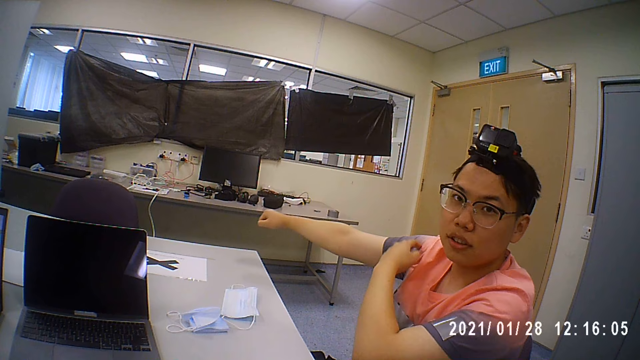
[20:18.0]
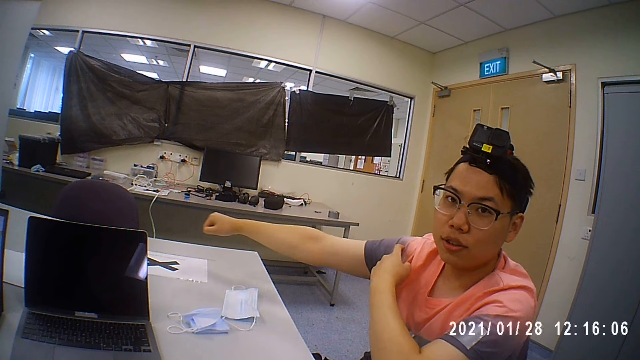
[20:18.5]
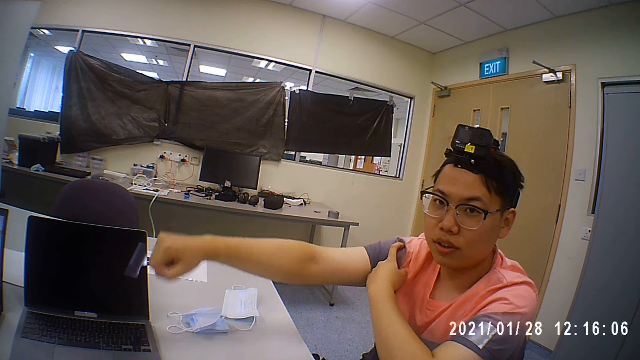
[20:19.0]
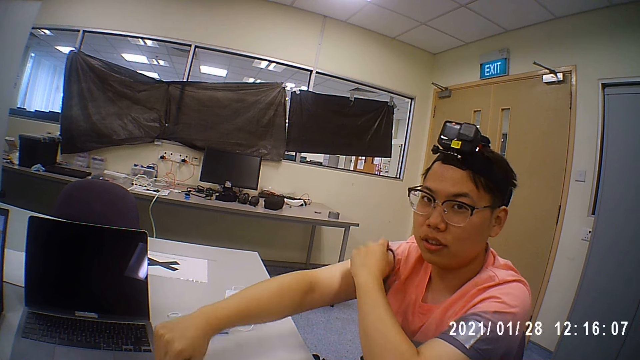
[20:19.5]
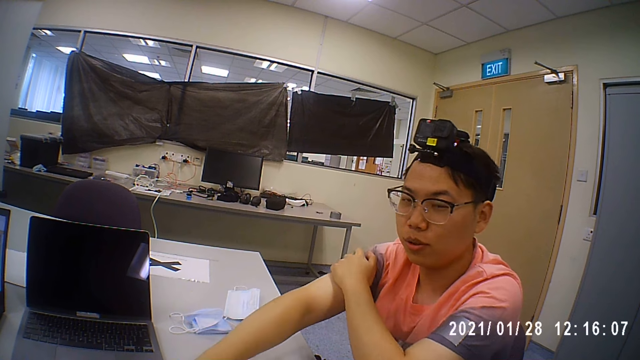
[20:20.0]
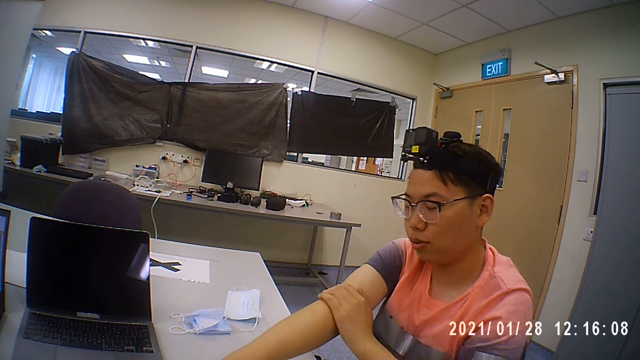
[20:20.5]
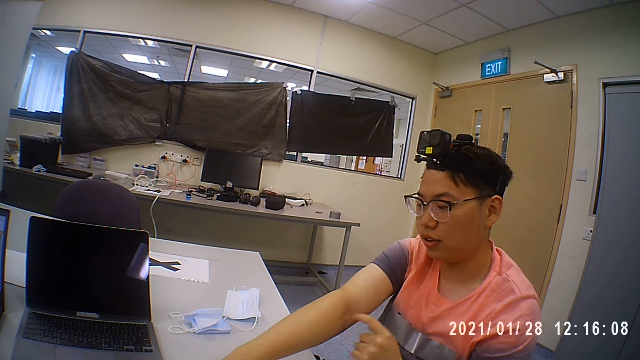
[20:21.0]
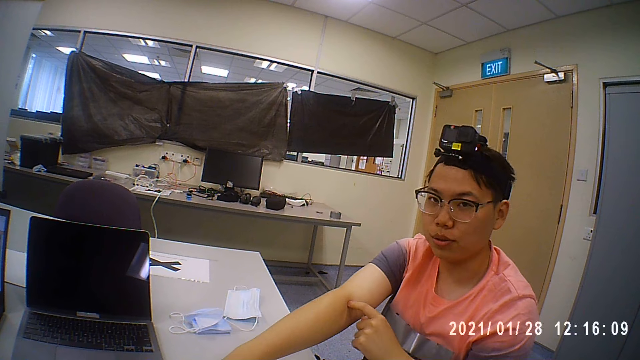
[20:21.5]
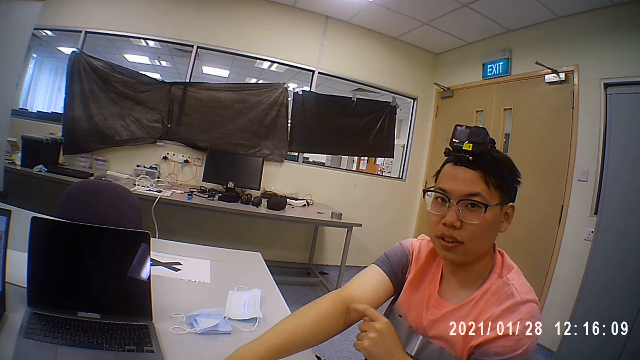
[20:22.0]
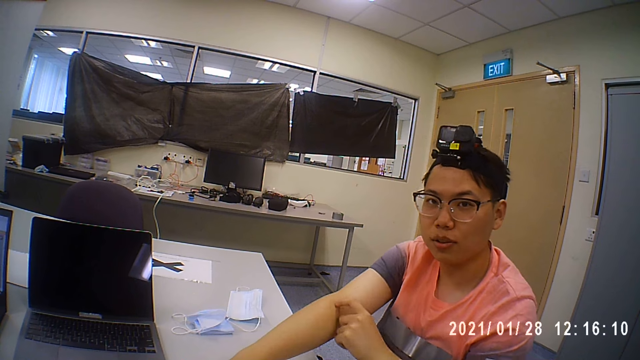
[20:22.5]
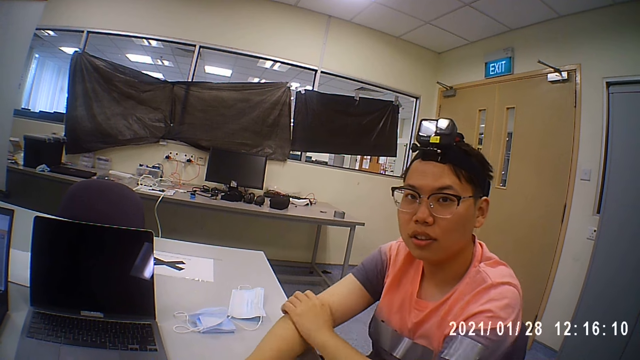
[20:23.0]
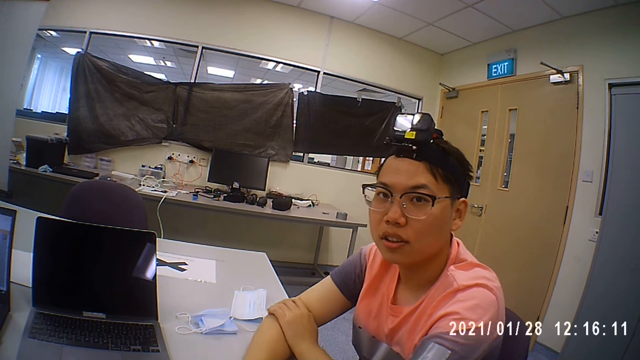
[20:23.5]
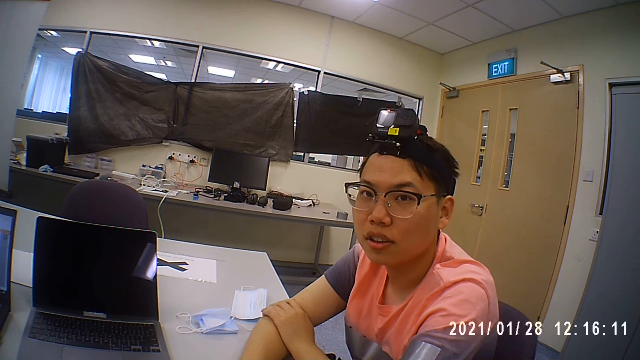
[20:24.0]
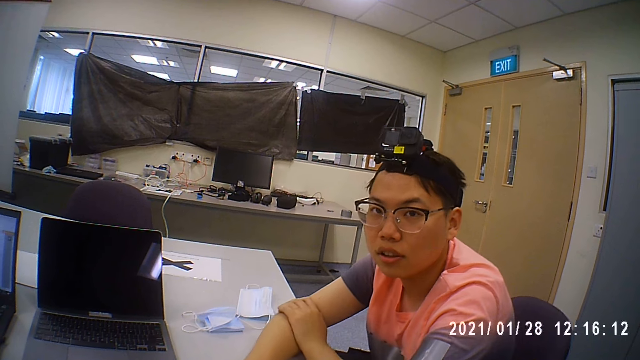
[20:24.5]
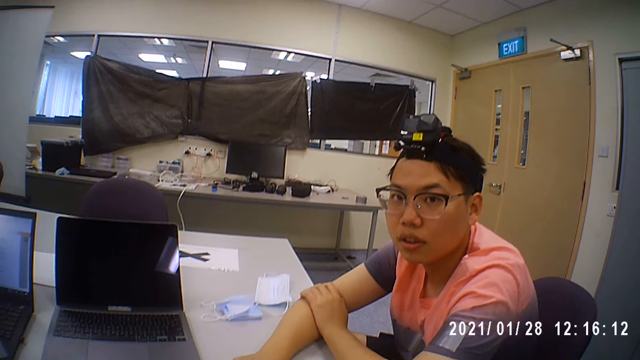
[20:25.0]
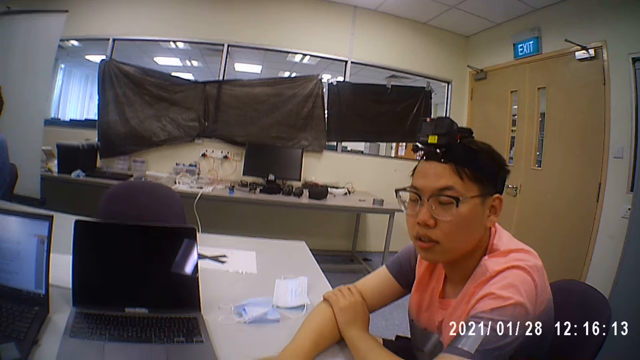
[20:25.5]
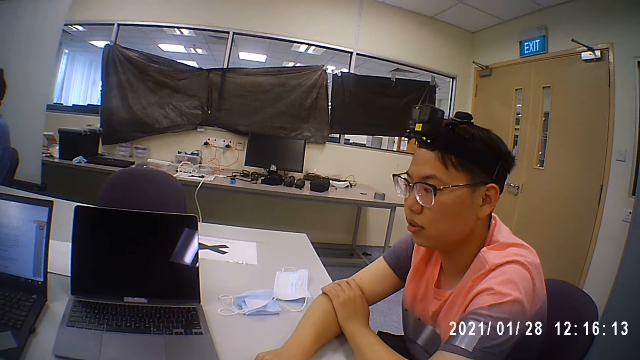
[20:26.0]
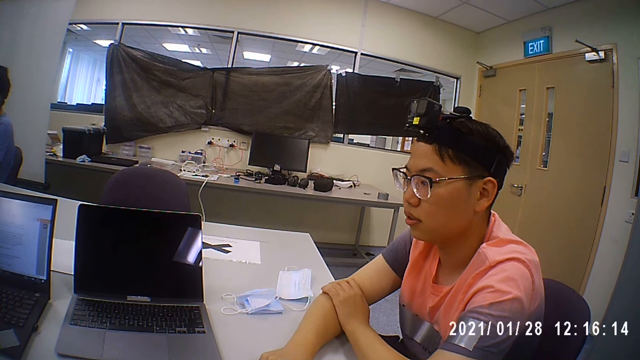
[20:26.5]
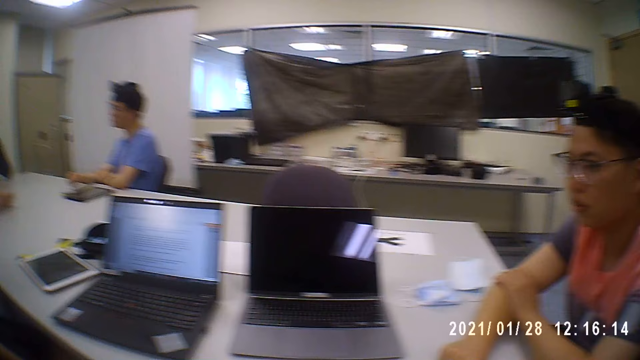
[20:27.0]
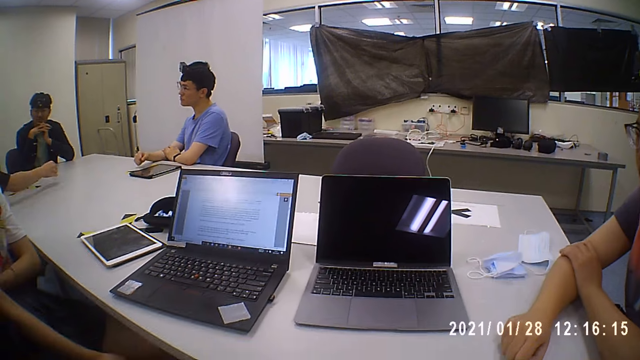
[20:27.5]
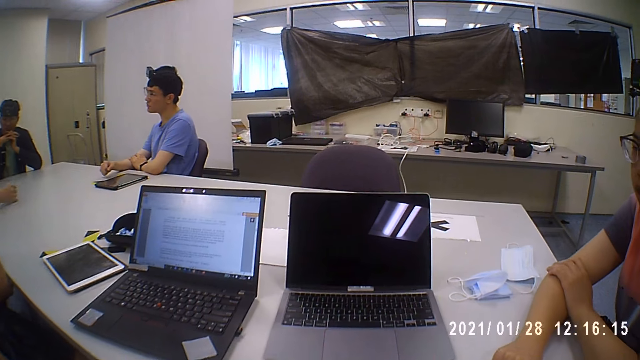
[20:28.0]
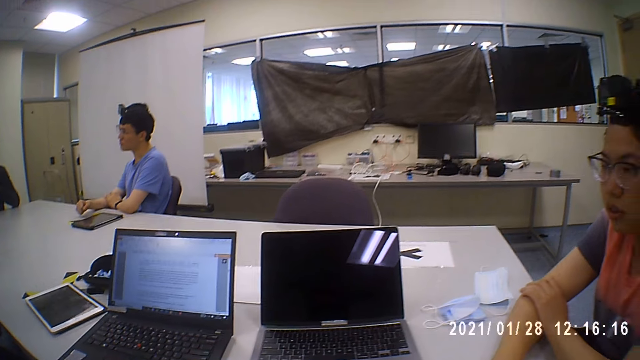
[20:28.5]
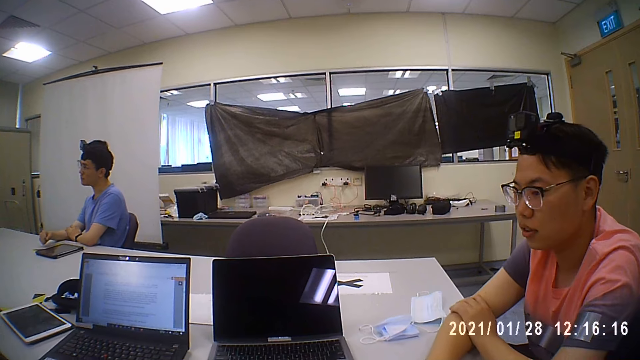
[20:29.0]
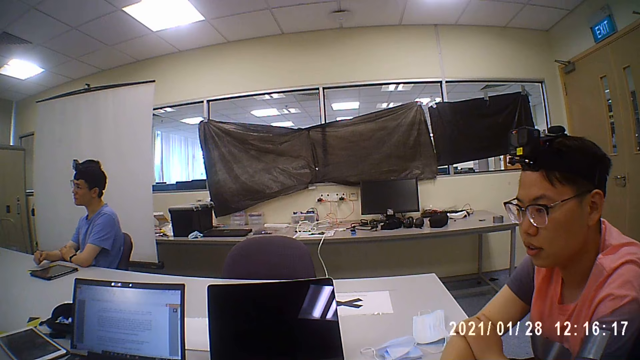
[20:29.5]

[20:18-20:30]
A person taps his right hand elbow. The camera wearer discusses with the person and others.

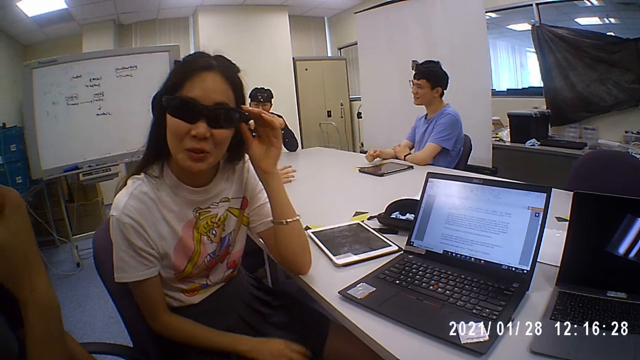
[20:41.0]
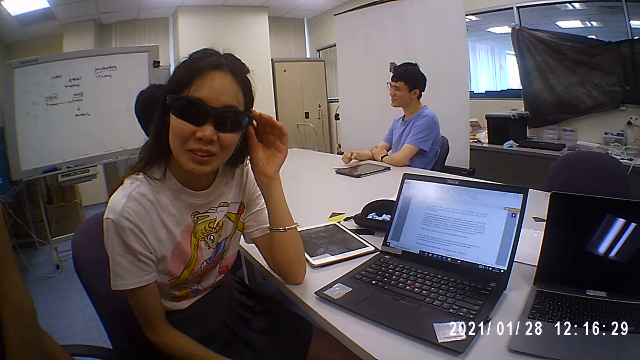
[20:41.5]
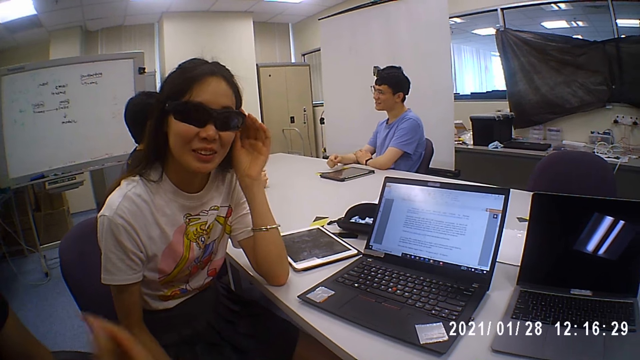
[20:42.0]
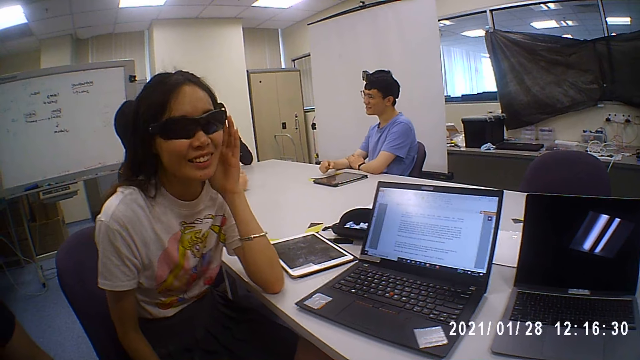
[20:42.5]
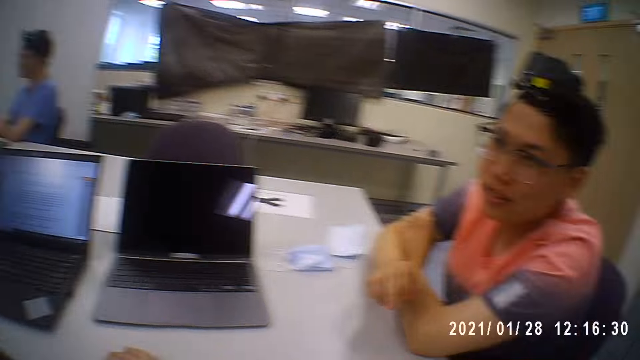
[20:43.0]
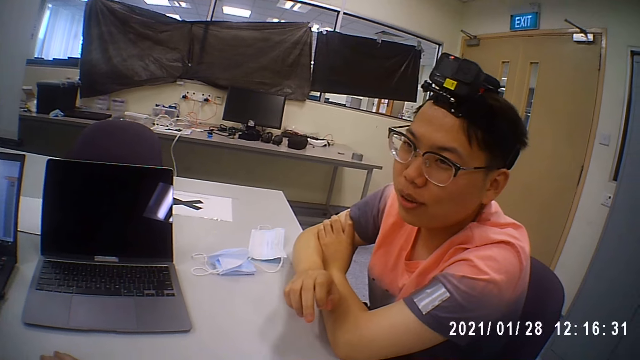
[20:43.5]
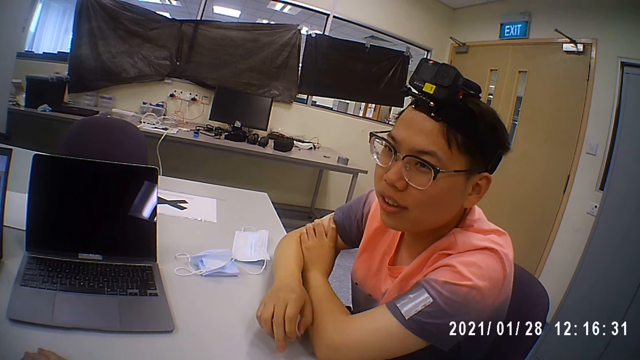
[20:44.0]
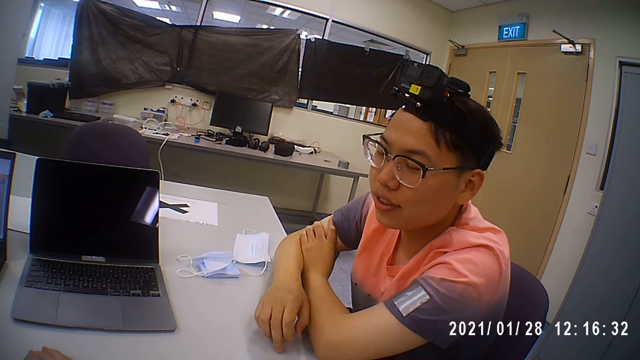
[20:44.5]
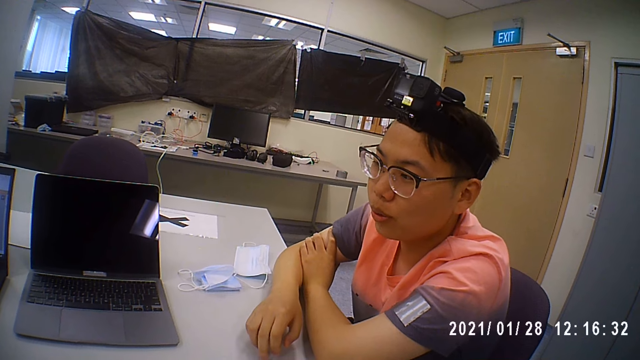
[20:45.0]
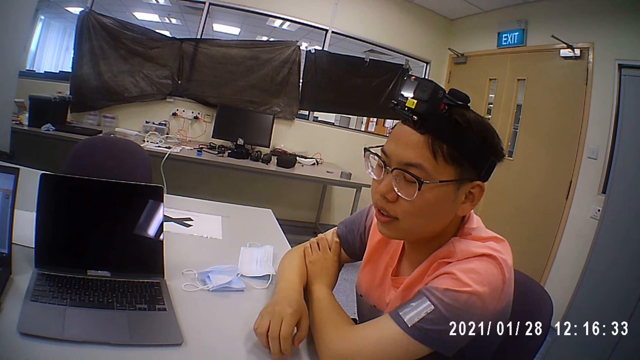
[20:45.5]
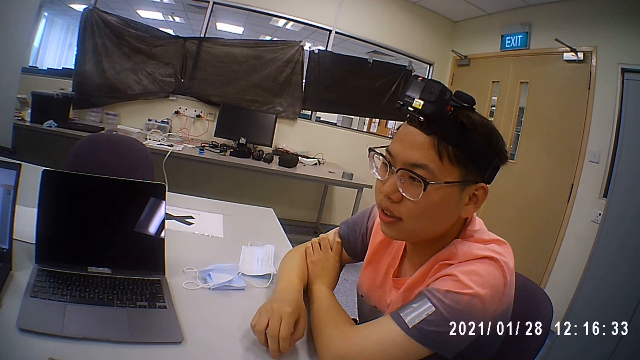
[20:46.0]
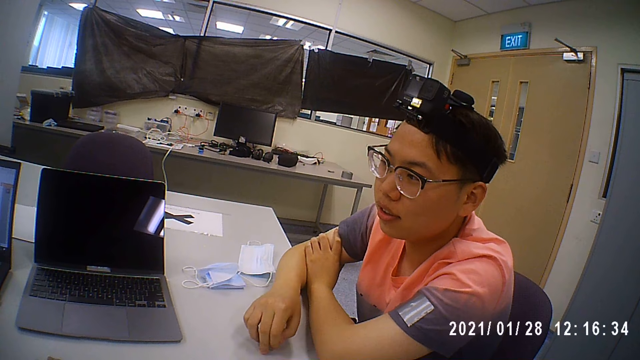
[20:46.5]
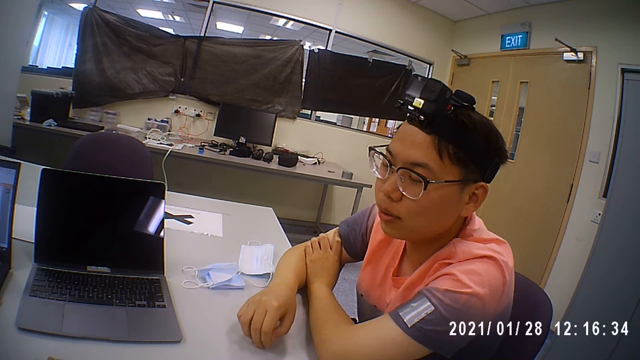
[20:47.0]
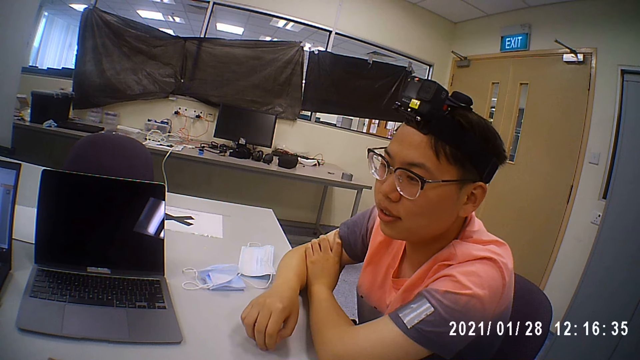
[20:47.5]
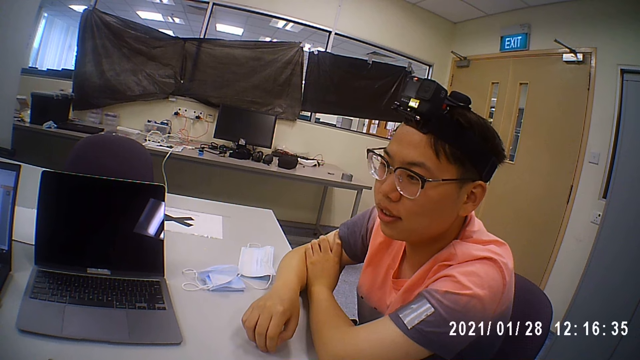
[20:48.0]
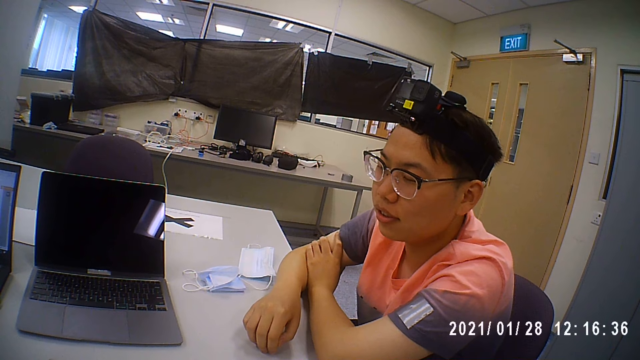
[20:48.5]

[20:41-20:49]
A person is adjusting her goggles.
